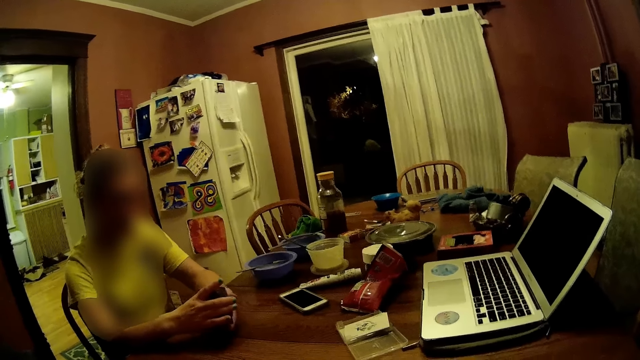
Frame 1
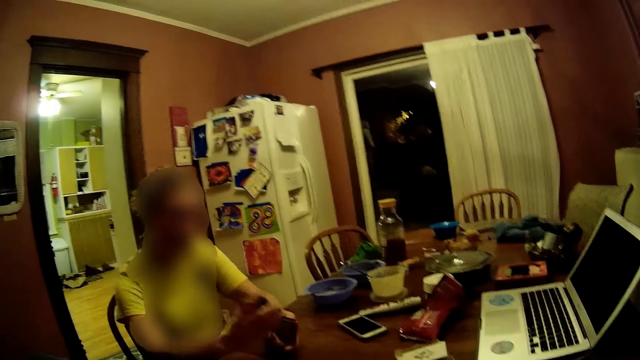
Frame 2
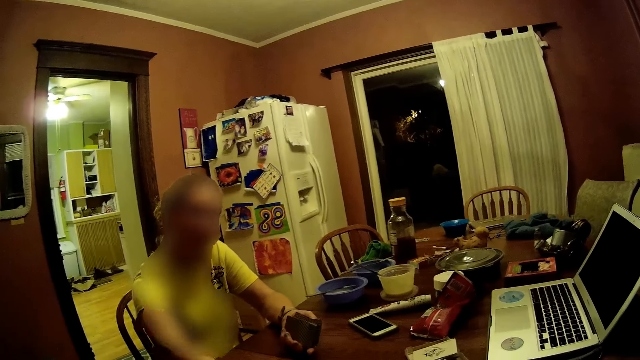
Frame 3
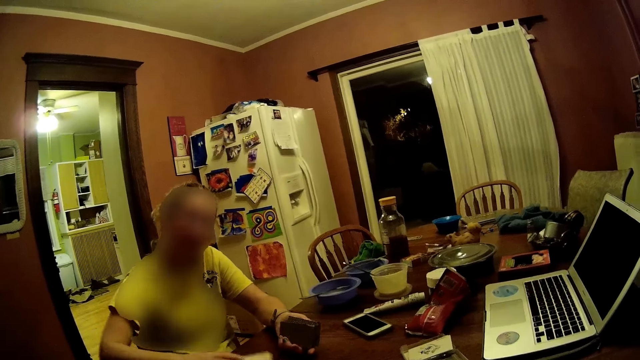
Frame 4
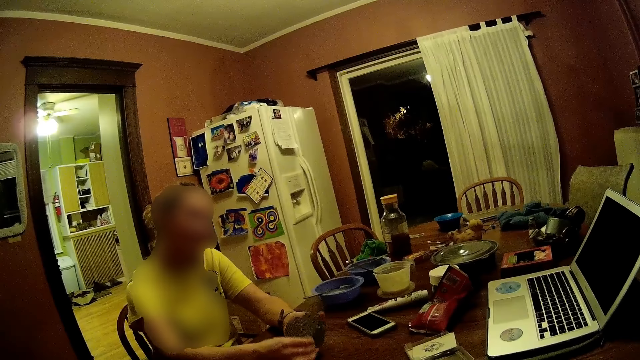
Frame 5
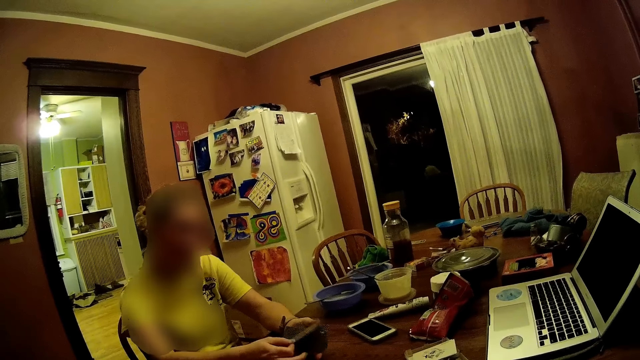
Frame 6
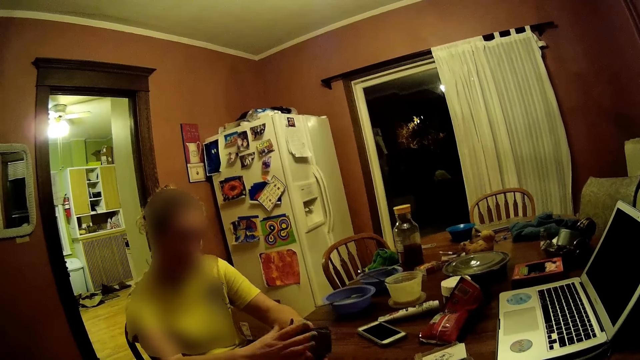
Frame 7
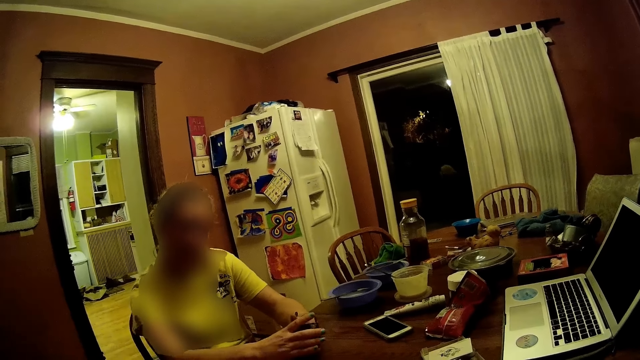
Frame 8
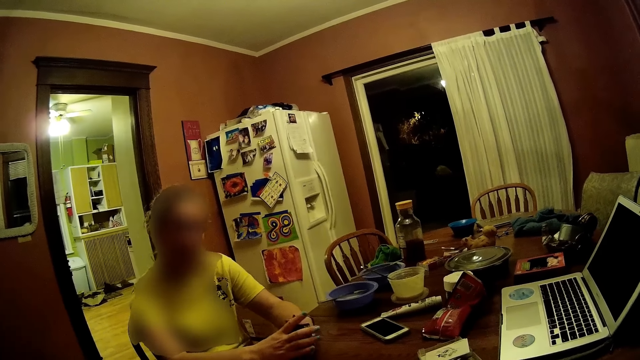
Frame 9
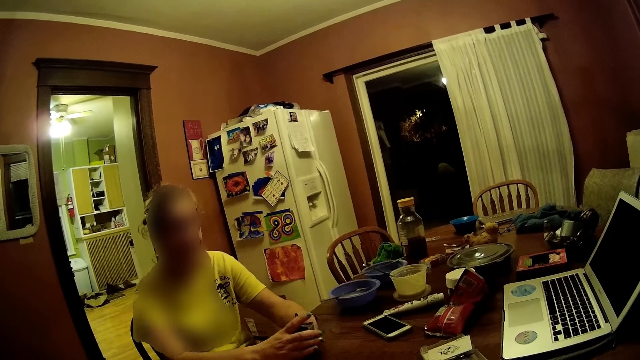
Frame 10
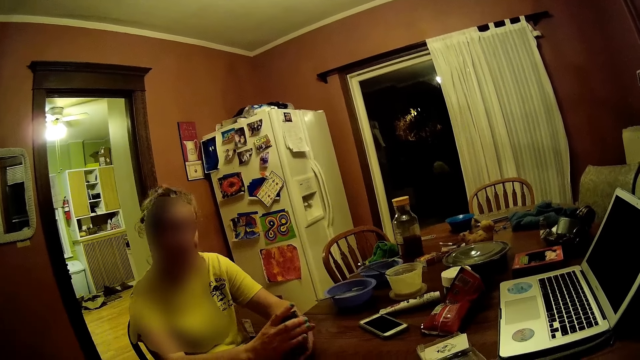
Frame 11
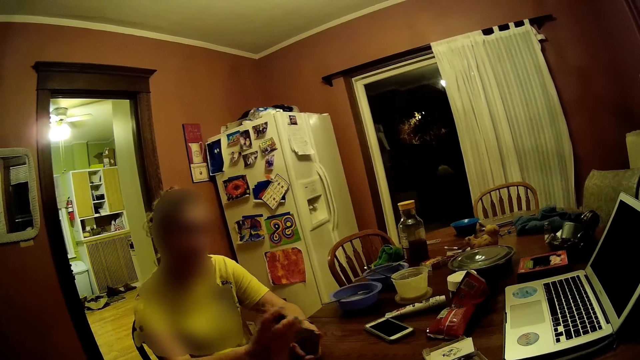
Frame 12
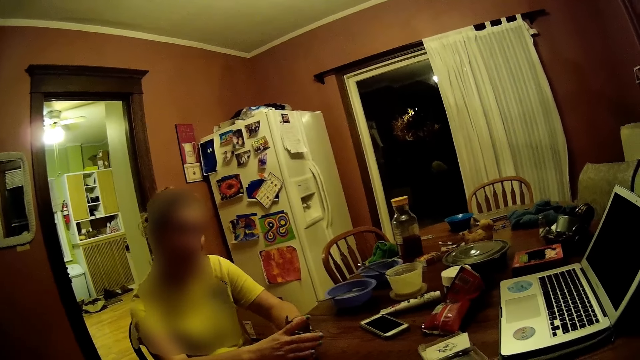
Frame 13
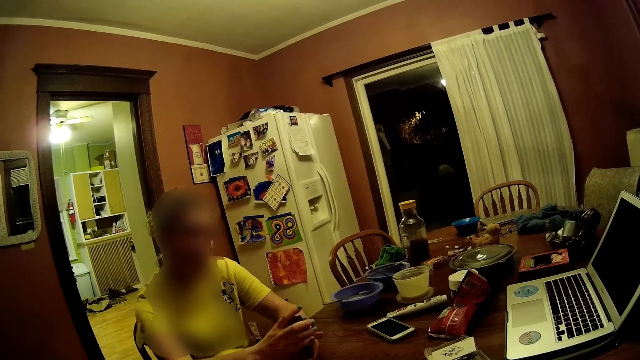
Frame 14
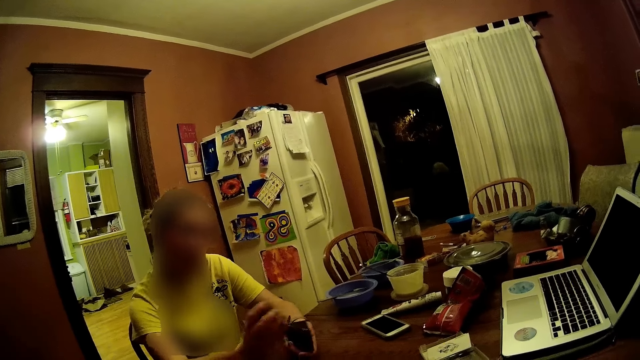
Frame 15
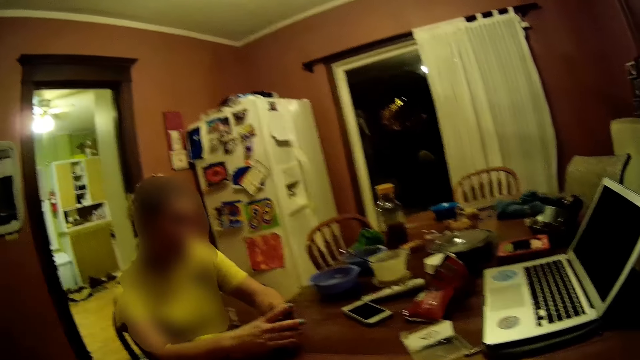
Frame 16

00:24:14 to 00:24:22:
A woman picks up some cards on the table with her hands. The woman arranges the cards with her hands.

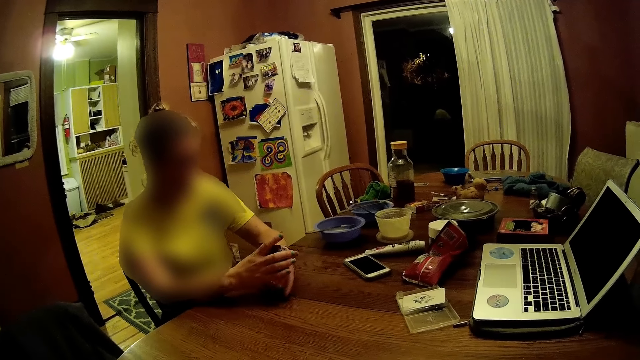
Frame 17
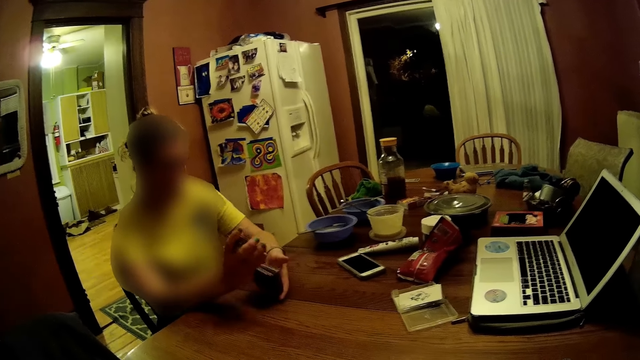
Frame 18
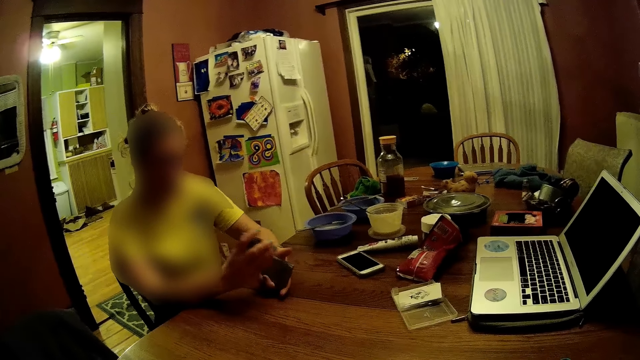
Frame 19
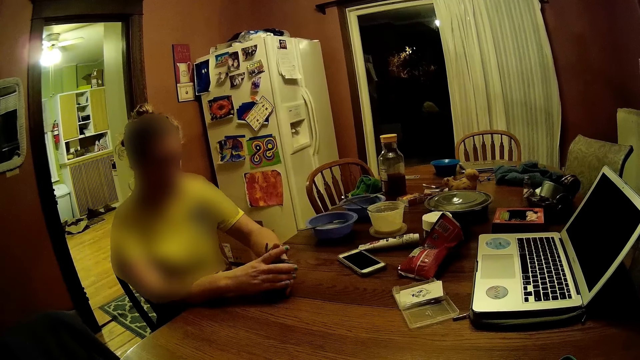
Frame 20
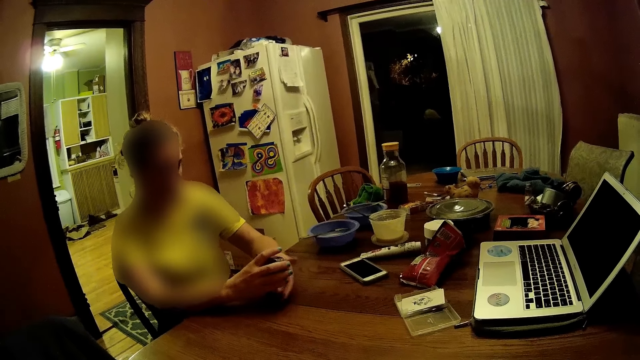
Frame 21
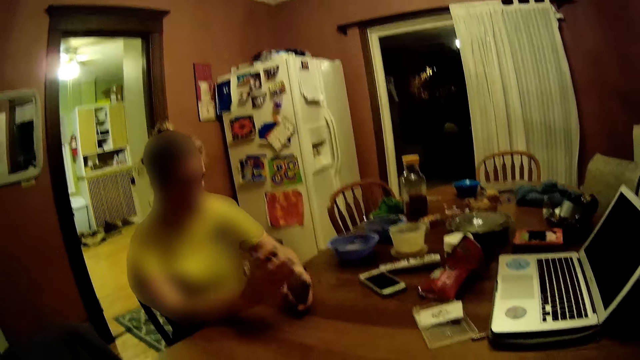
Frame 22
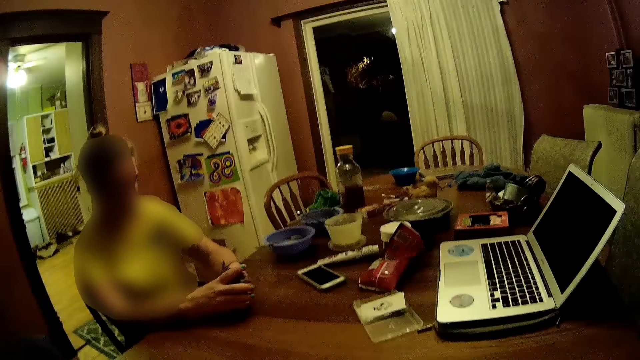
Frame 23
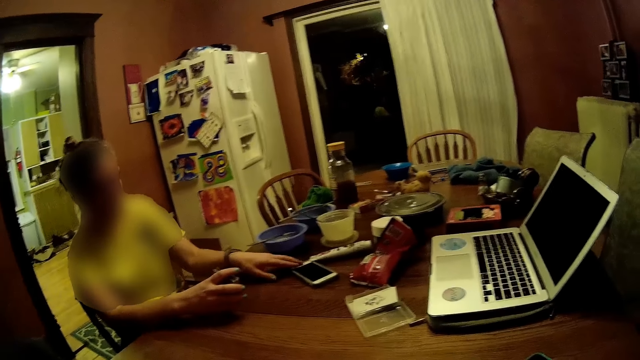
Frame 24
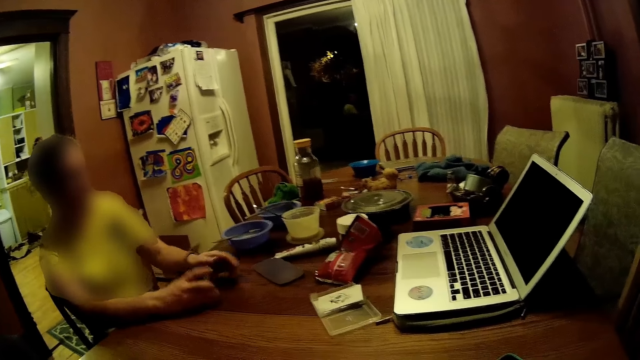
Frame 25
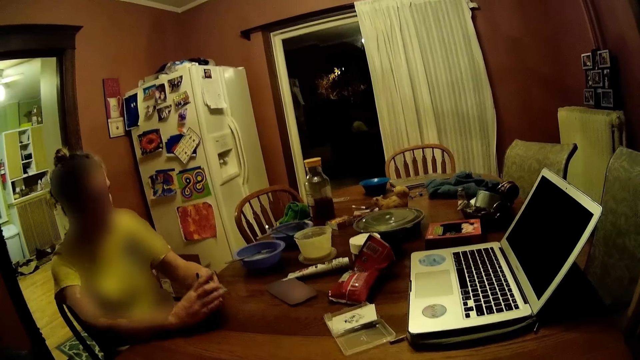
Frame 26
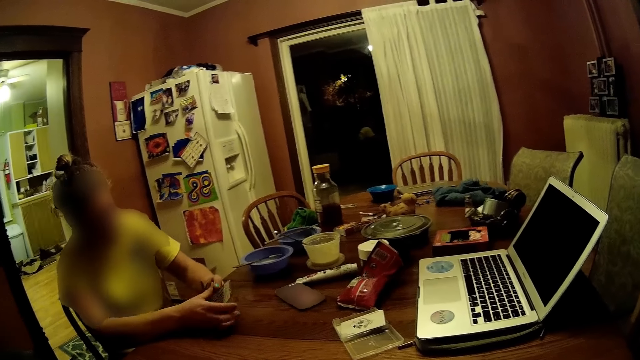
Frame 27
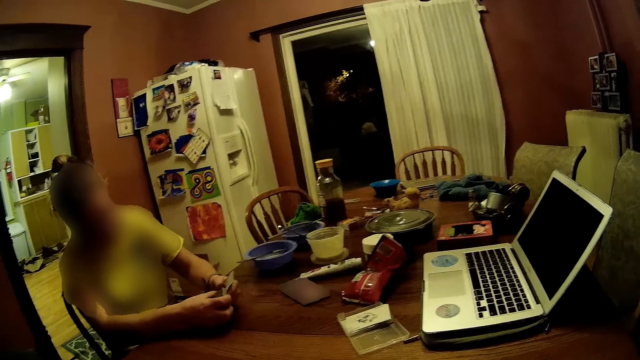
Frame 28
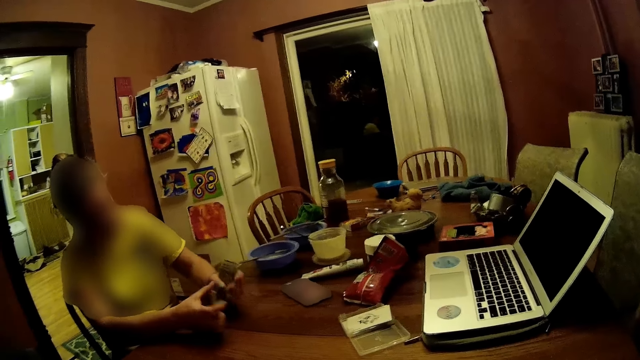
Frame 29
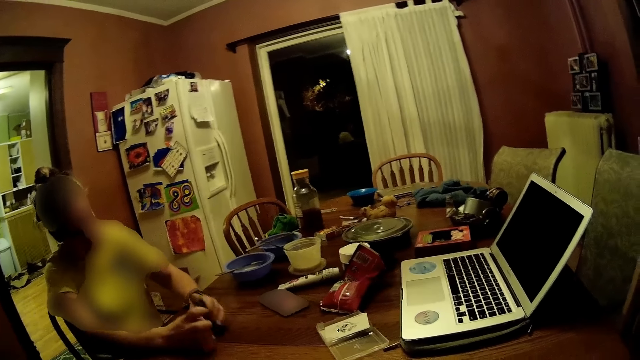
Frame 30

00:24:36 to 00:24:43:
A person shuffles the cards.

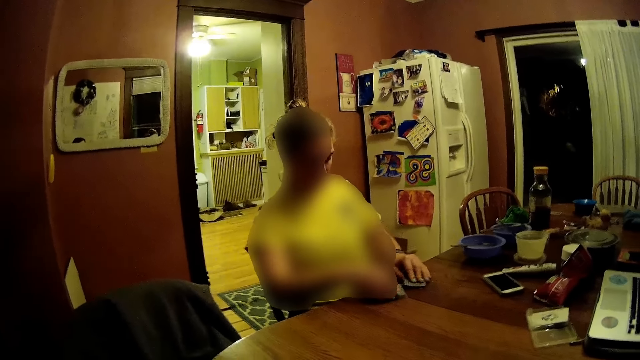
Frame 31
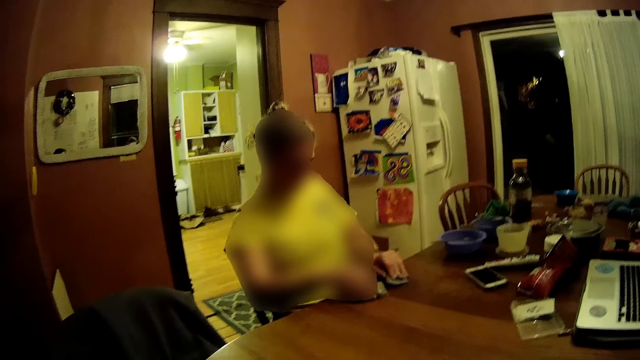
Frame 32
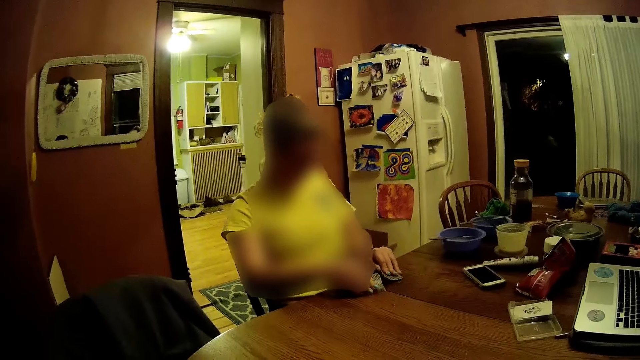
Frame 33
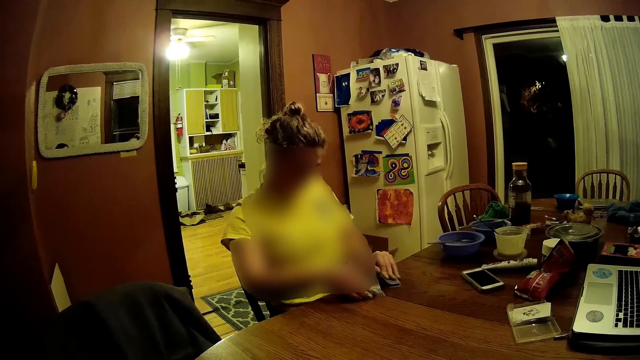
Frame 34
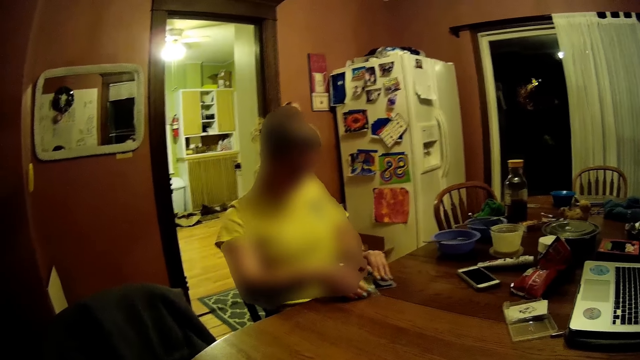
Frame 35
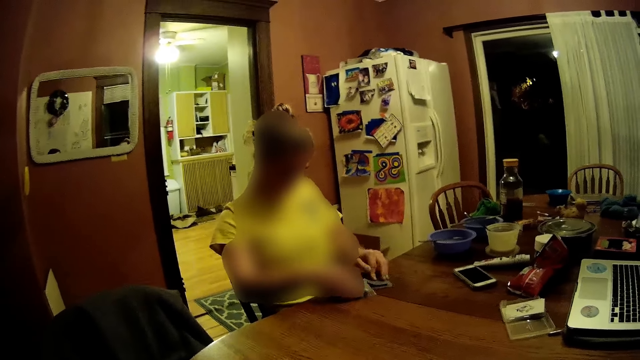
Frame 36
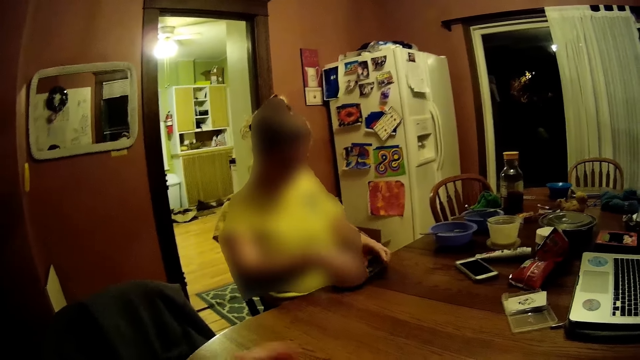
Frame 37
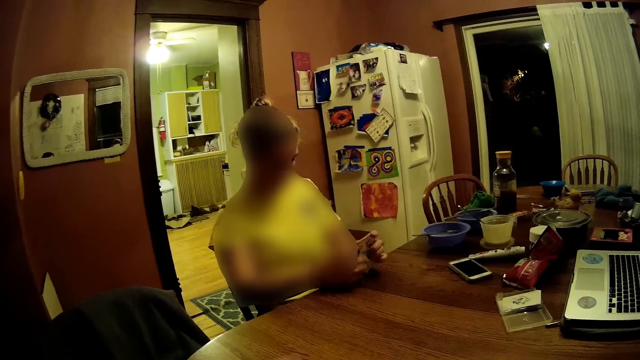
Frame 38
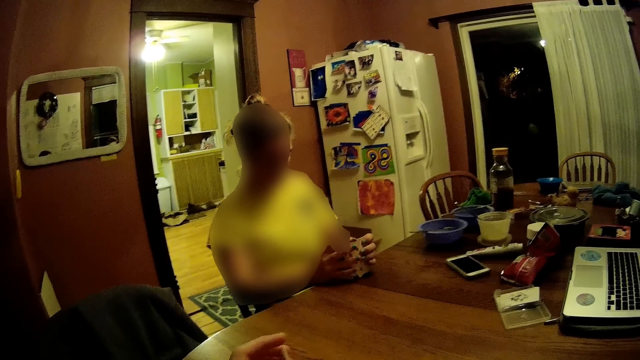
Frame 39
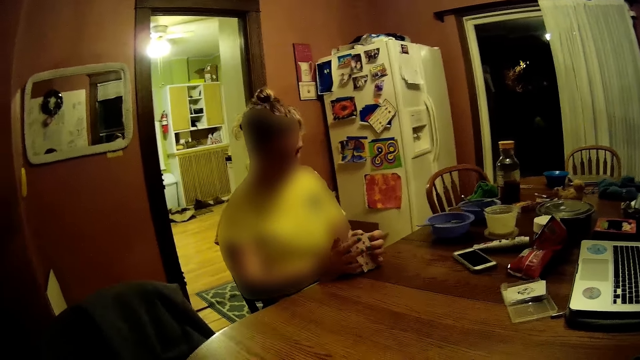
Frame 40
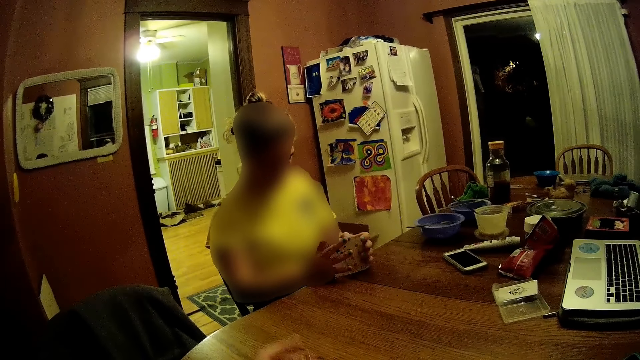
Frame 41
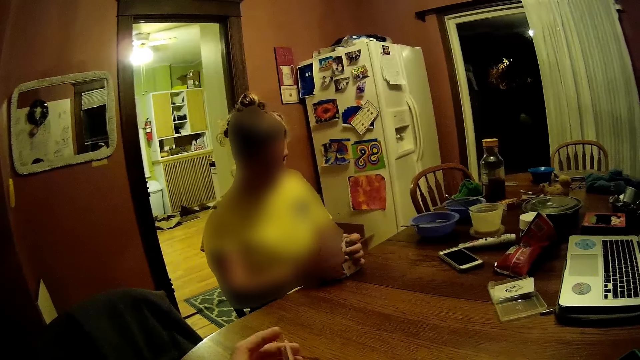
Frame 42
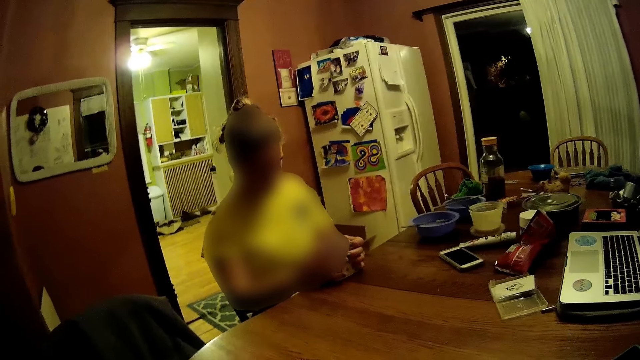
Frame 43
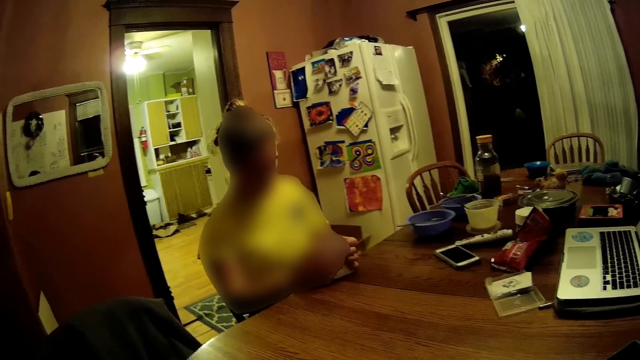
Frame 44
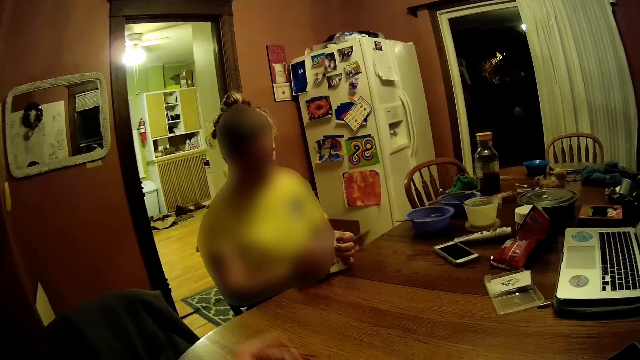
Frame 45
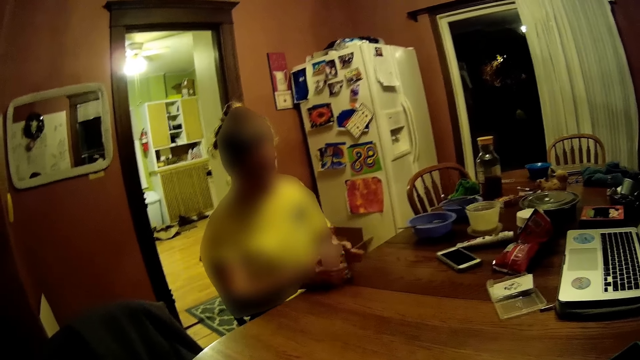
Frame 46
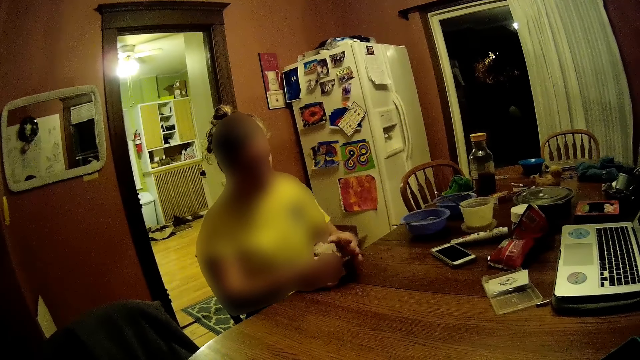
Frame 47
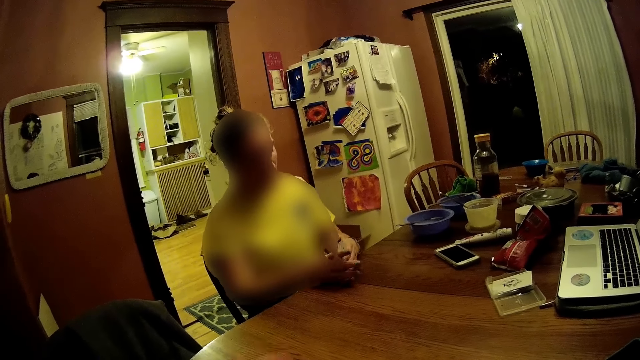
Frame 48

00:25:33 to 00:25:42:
The camera wearer arranges some cards on the table with her left hand.
